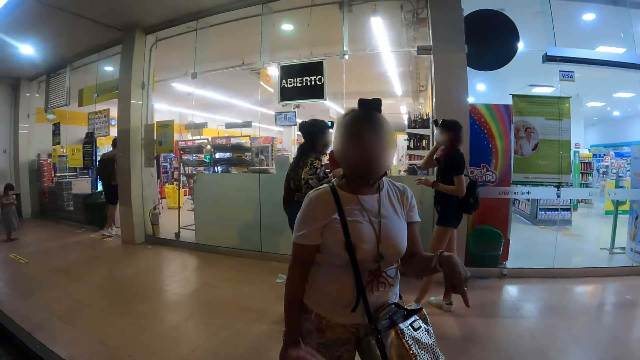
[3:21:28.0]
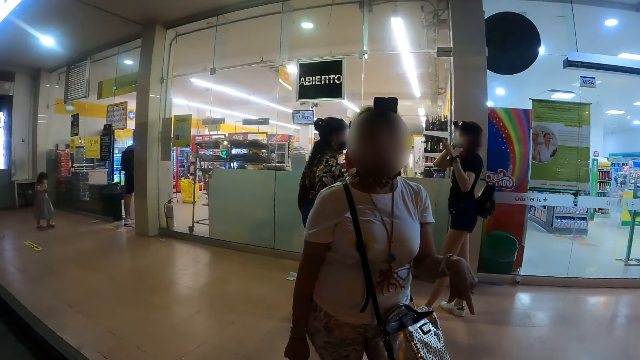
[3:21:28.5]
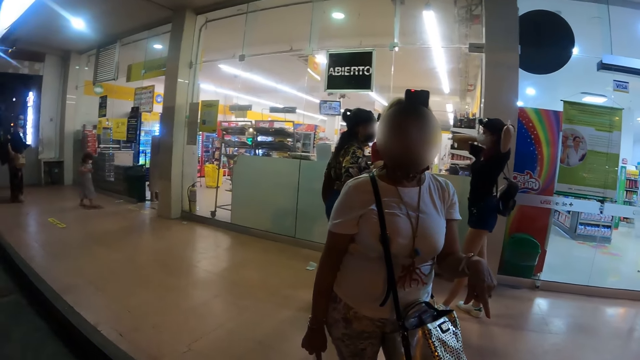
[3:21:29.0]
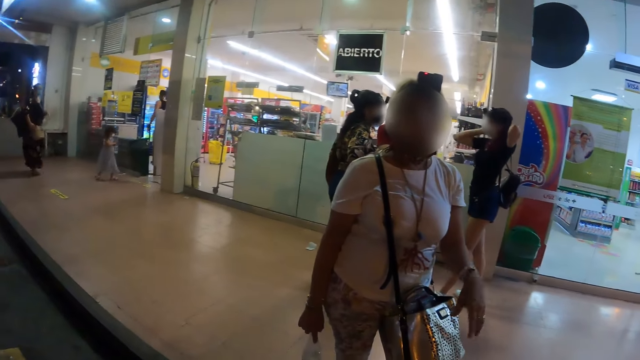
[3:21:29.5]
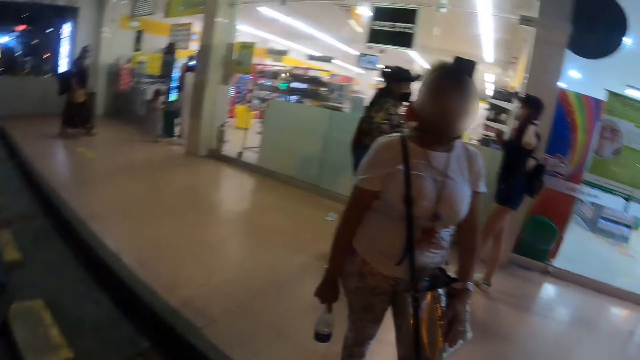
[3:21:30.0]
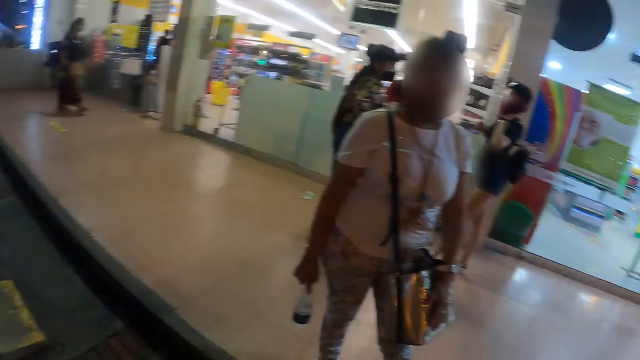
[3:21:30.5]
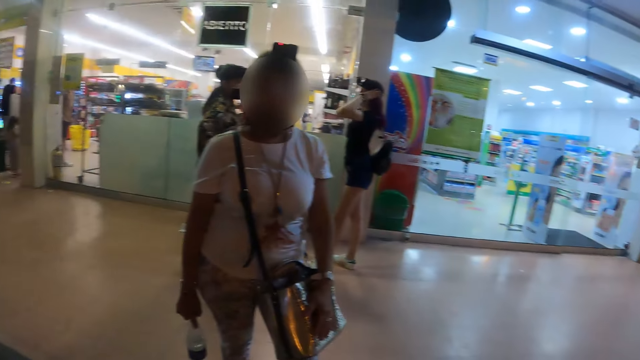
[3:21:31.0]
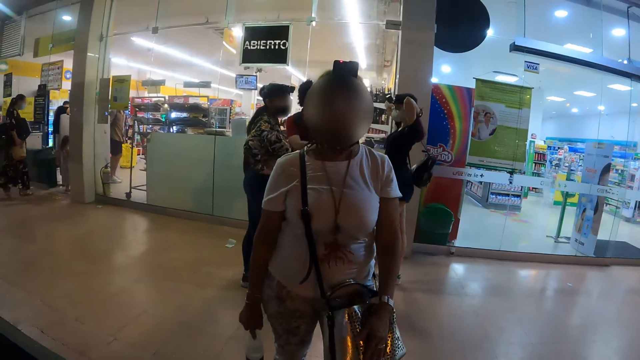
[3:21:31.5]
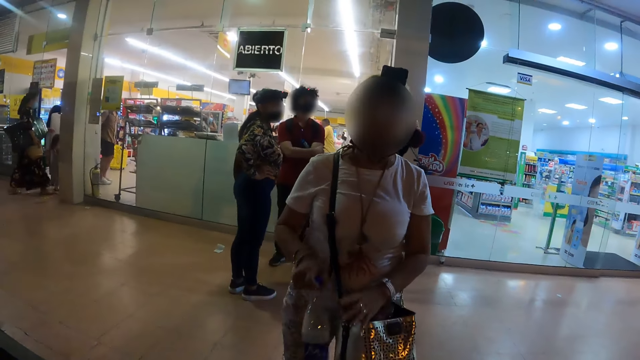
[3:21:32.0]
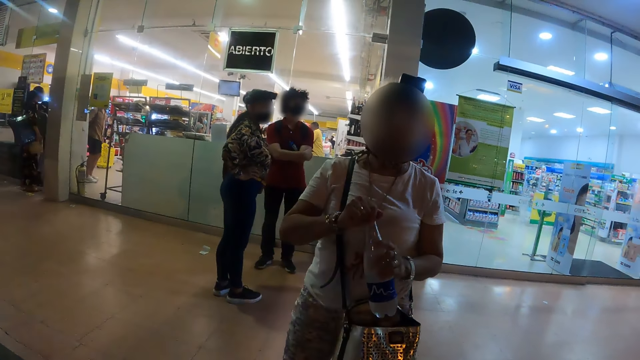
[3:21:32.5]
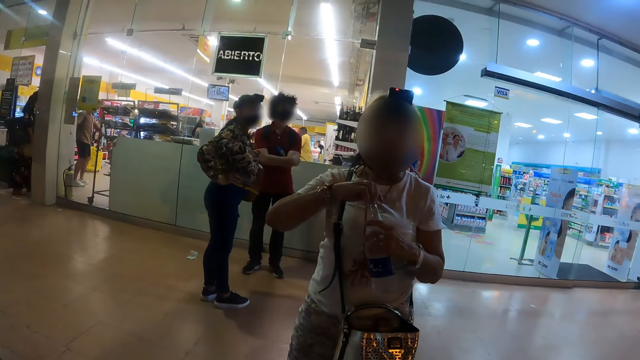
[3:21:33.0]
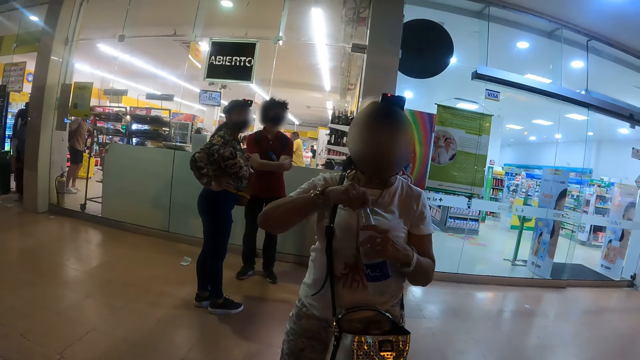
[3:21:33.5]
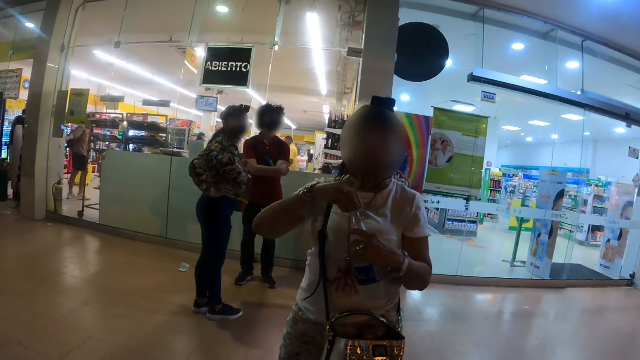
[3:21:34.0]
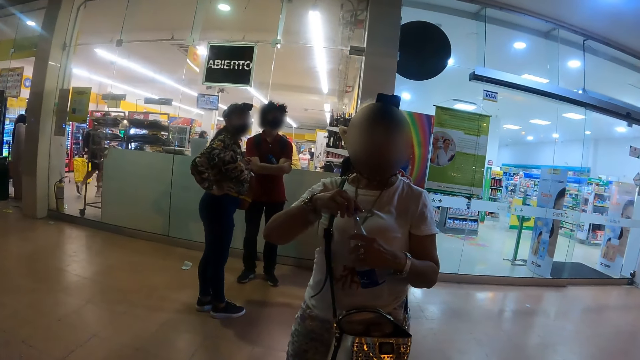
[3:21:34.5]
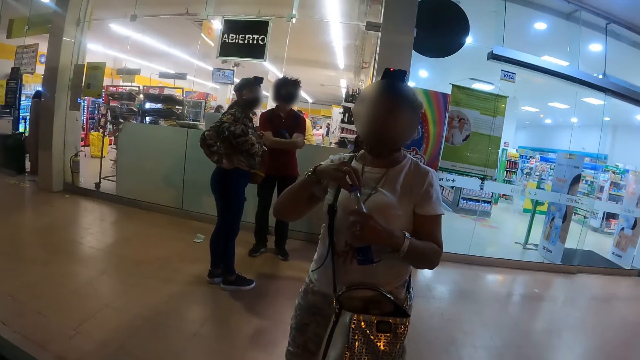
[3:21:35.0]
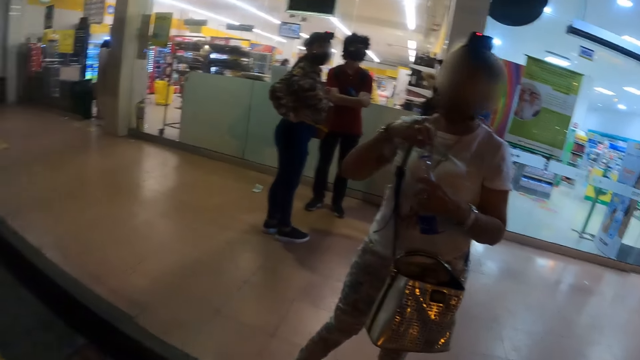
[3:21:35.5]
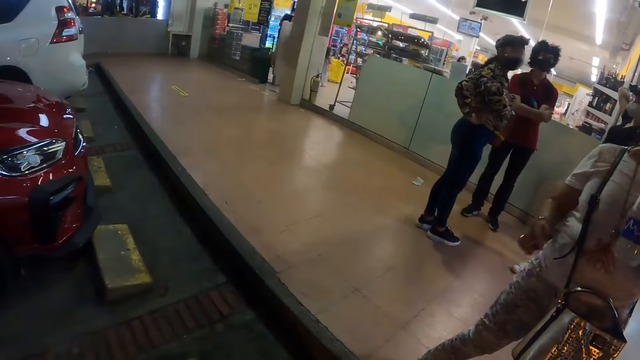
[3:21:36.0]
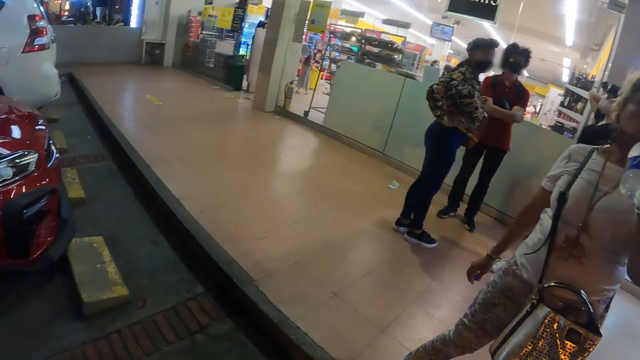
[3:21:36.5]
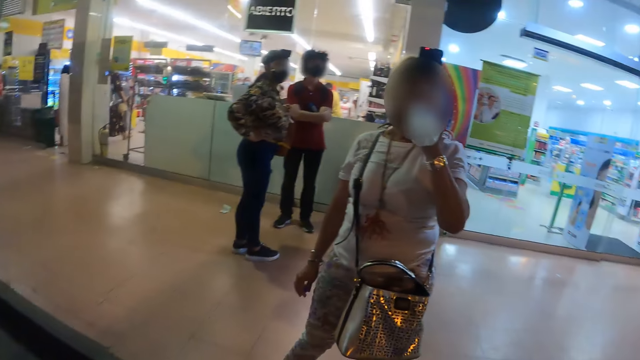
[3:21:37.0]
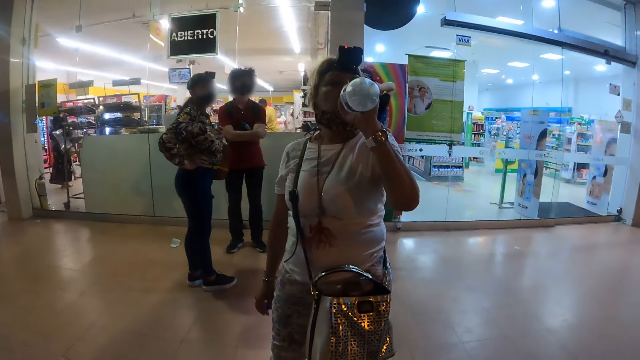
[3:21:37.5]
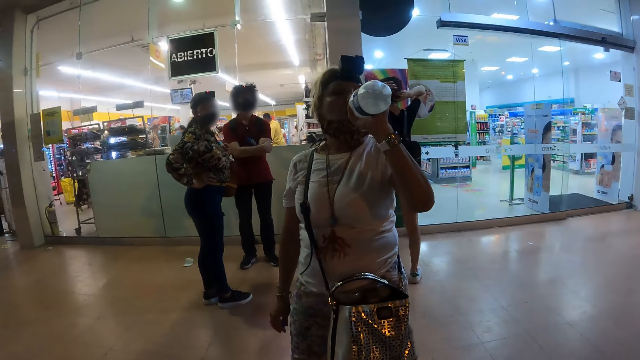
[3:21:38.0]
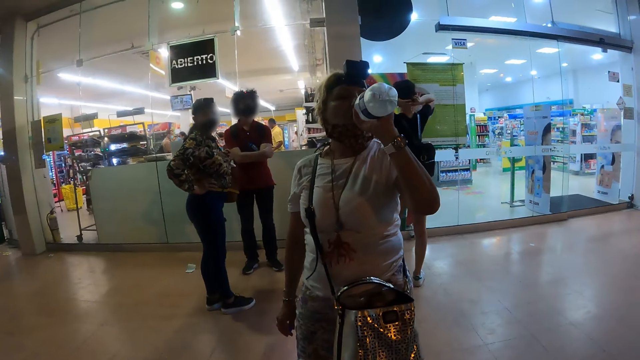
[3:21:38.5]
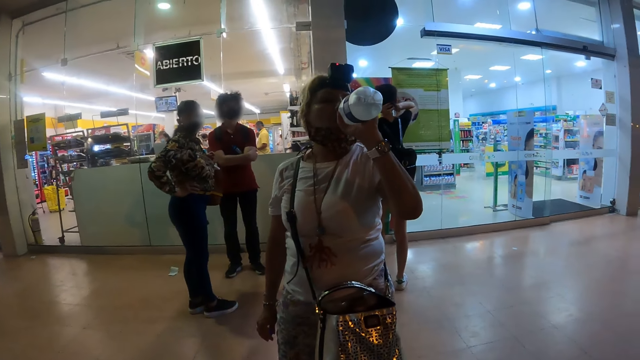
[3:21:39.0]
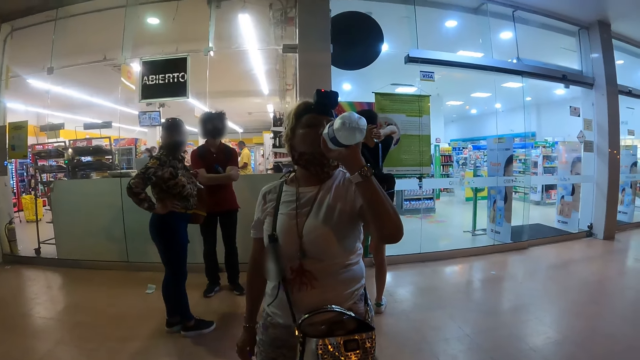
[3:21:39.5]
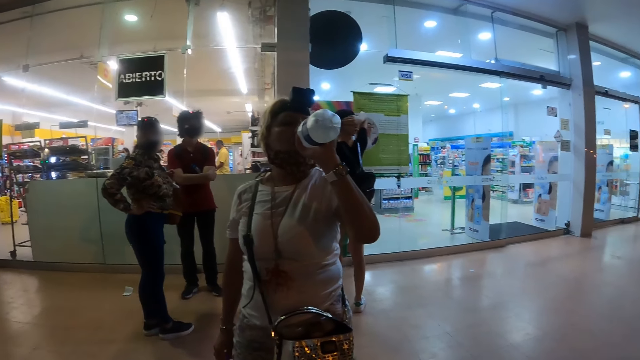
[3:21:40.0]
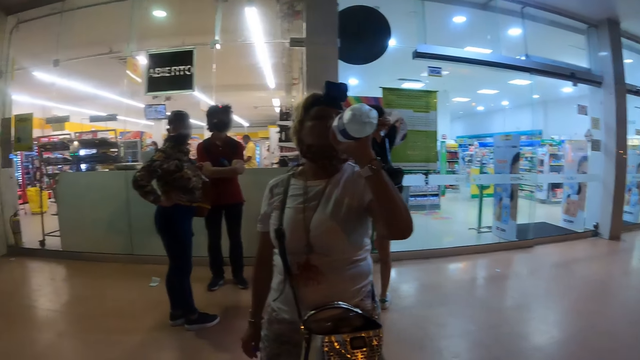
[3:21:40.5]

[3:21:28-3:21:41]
The camera wearer looks around the shopping mall. A woman drinks water from the bottle. The camera wearer looks at the woman.

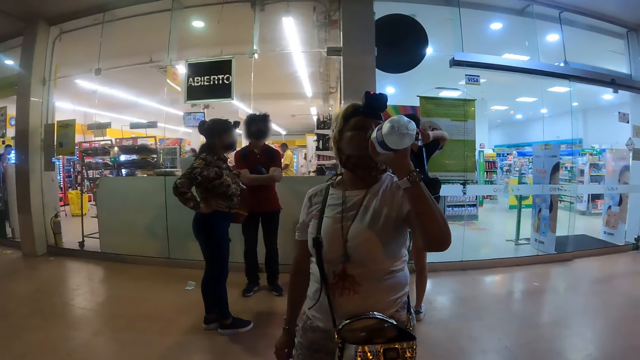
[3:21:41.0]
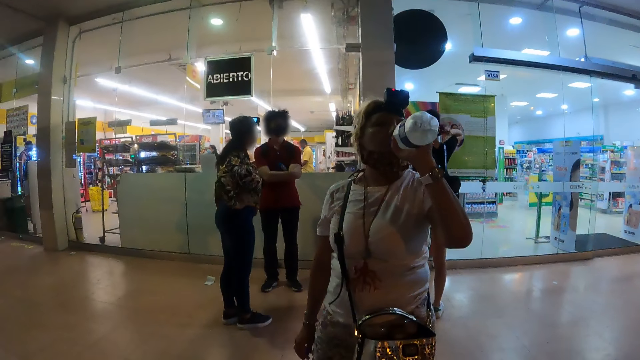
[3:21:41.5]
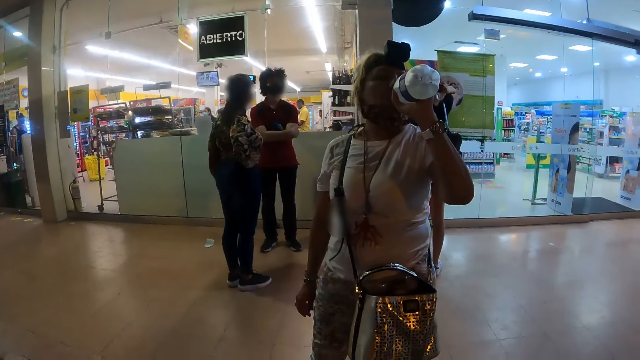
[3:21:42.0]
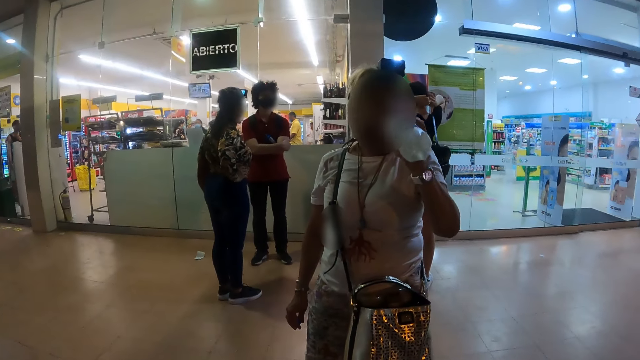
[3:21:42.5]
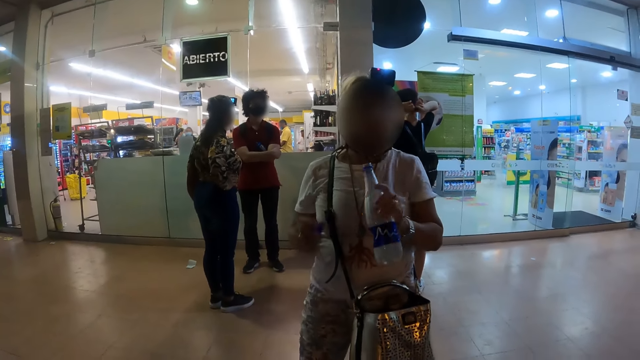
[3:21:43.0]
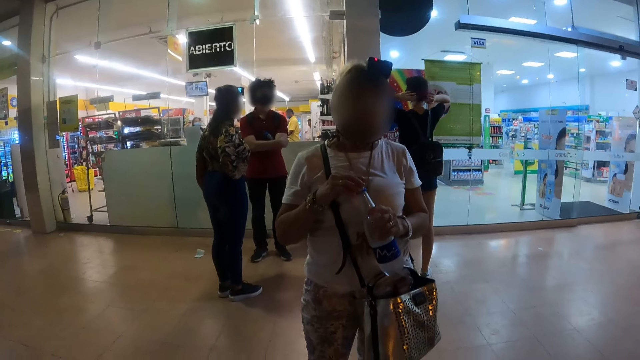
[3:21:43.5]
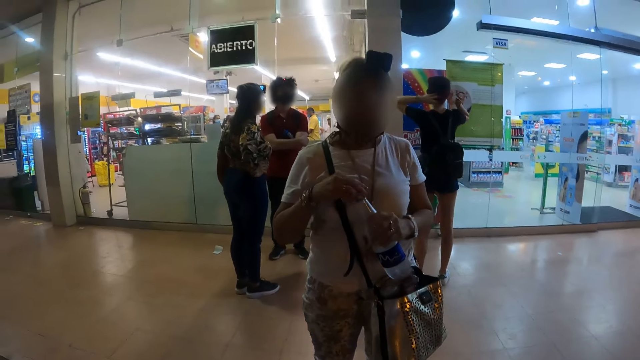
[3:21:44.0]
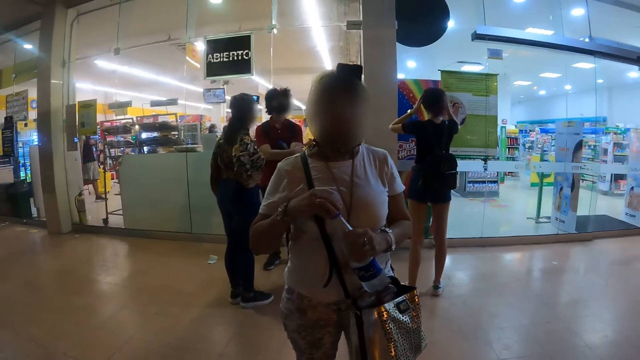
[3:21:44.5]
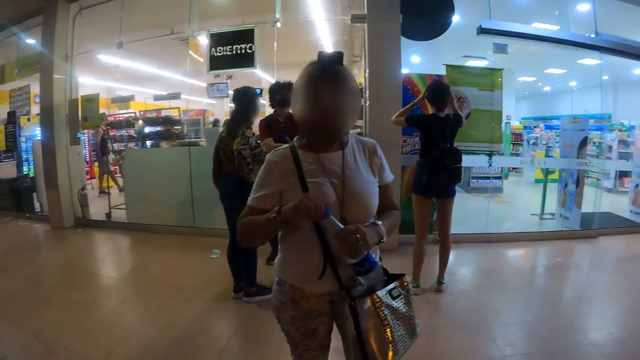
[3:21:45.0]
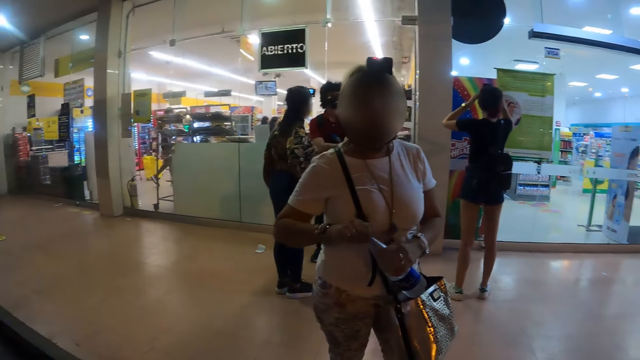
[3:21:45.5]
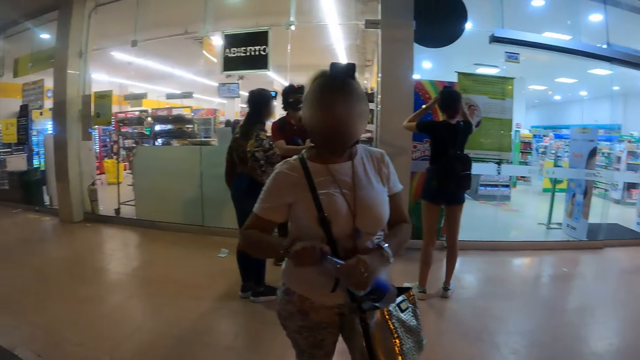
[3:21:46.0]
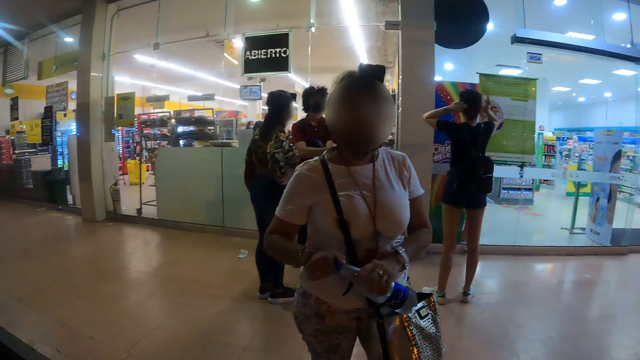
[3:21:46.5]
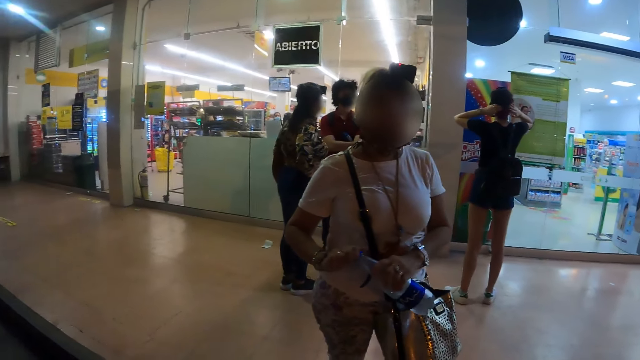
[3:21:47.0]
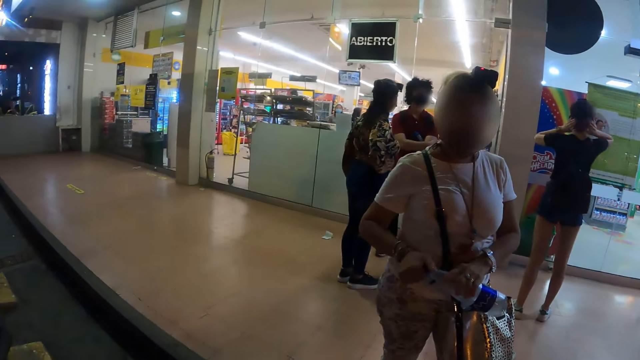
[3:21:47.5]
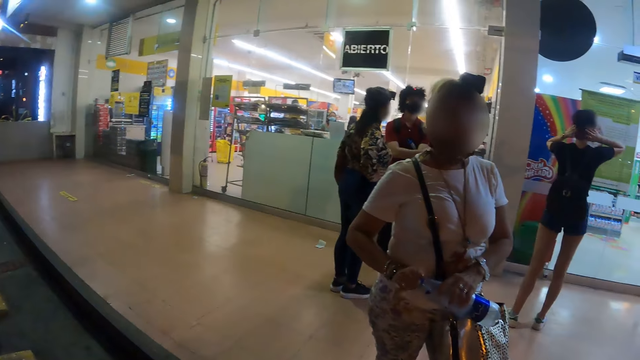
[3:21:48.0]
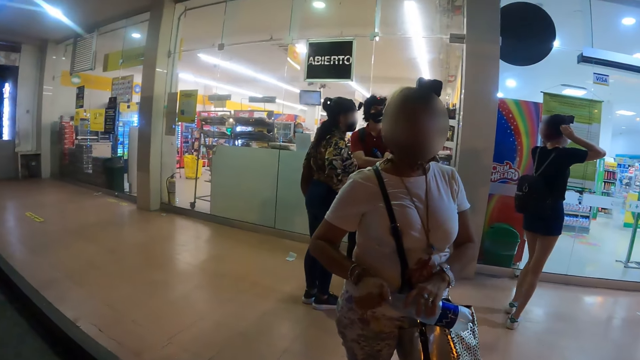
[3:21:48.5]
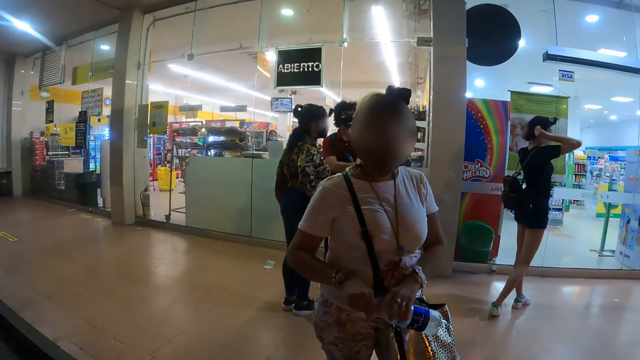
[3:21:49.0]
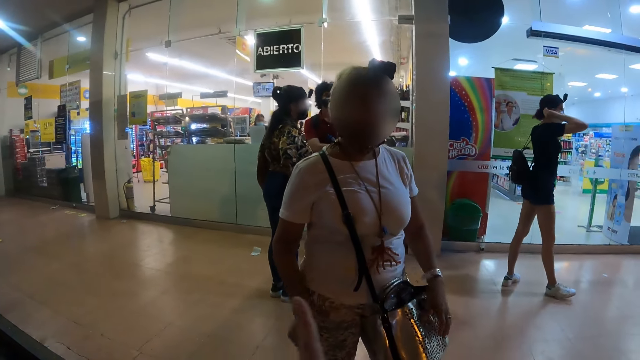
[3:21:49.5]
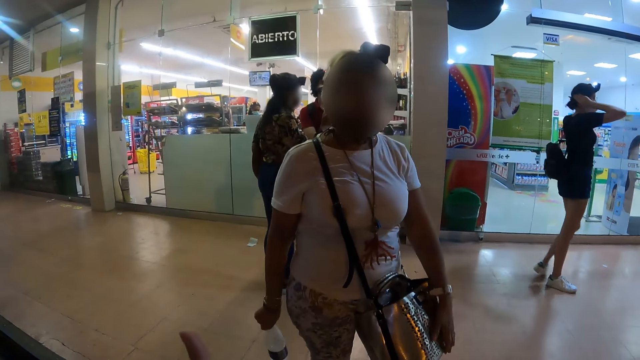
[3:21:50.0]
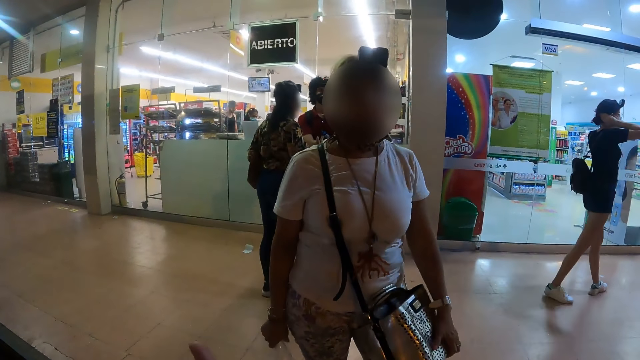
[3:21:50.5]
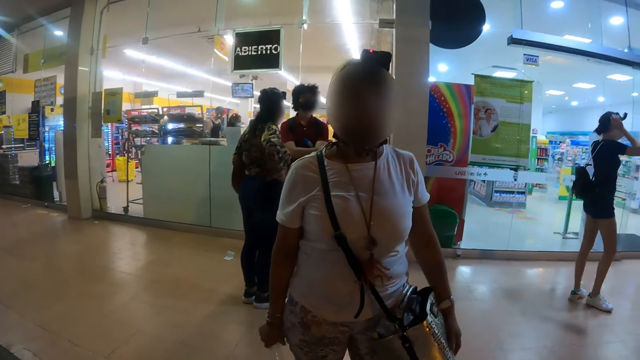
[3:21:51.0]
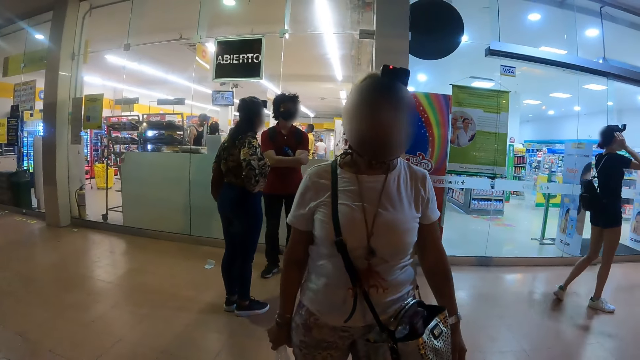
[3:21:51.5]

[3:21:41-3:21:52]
The camera wearer interacts with a woman. The woman looks at the camera wearer and covers the bottle.
